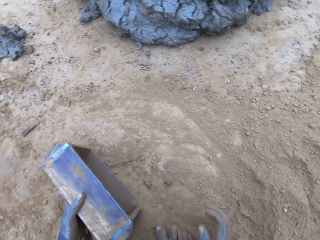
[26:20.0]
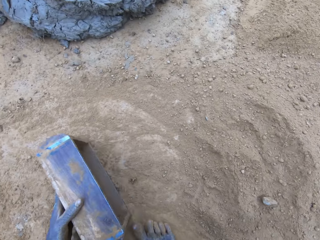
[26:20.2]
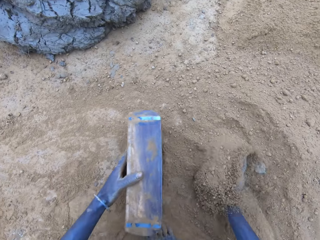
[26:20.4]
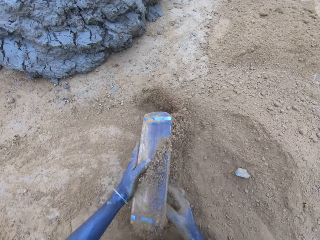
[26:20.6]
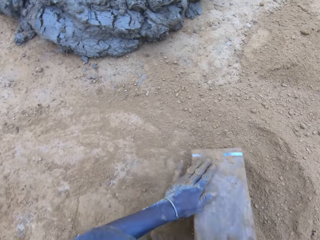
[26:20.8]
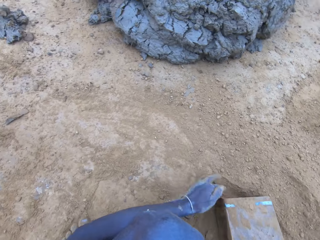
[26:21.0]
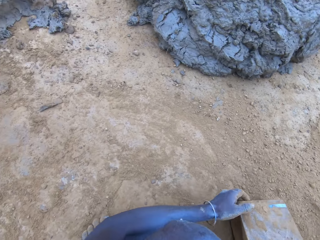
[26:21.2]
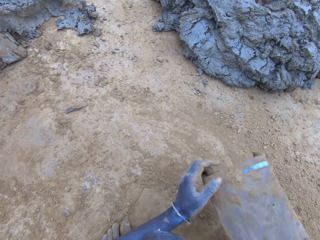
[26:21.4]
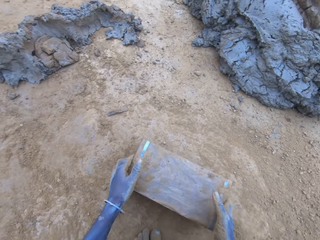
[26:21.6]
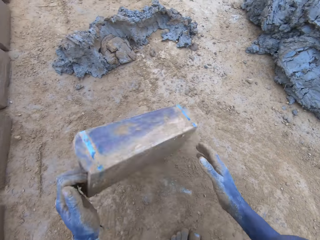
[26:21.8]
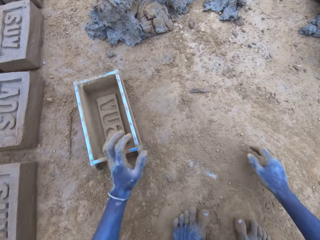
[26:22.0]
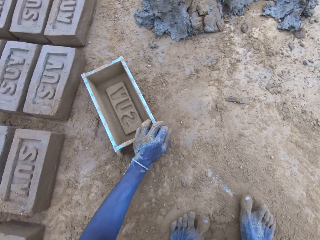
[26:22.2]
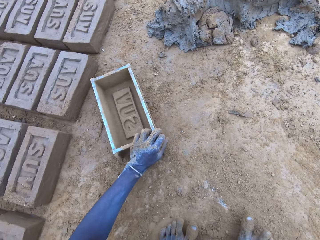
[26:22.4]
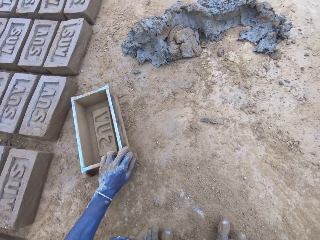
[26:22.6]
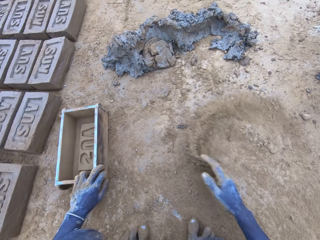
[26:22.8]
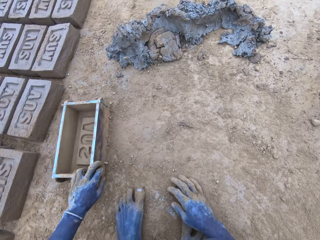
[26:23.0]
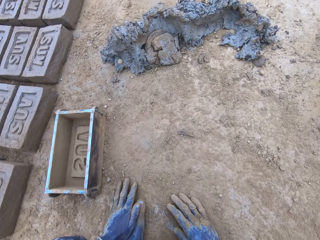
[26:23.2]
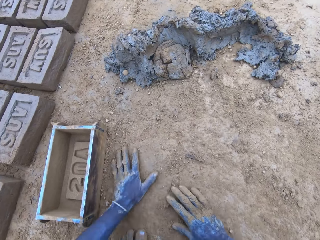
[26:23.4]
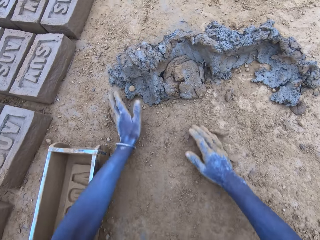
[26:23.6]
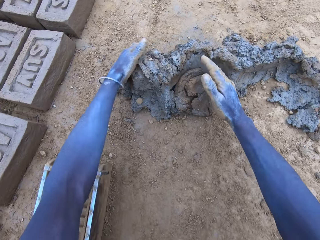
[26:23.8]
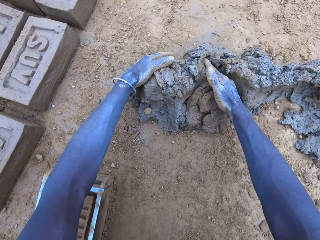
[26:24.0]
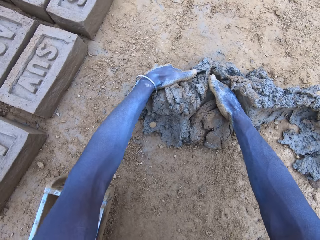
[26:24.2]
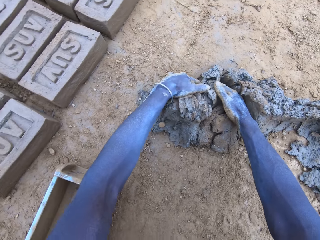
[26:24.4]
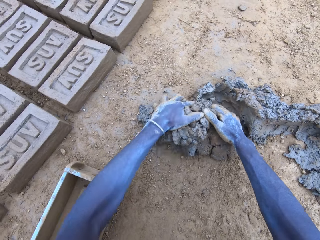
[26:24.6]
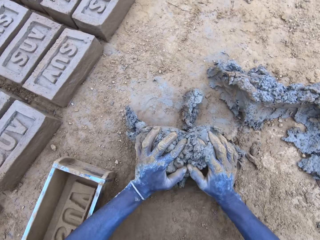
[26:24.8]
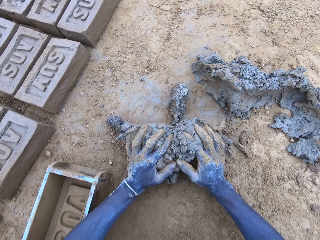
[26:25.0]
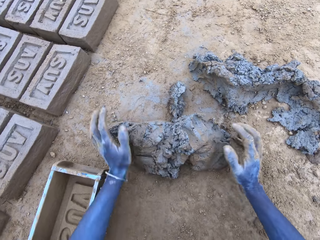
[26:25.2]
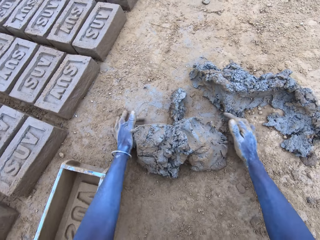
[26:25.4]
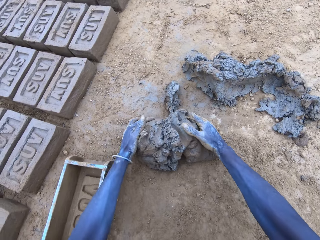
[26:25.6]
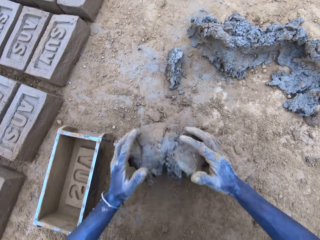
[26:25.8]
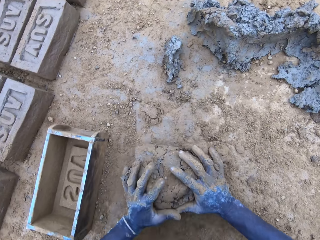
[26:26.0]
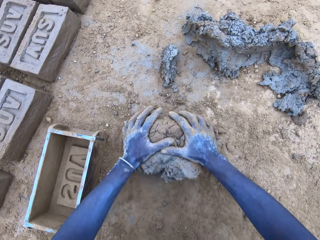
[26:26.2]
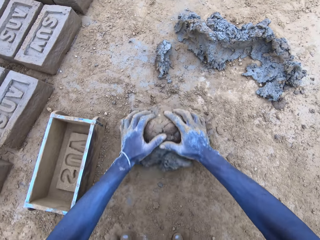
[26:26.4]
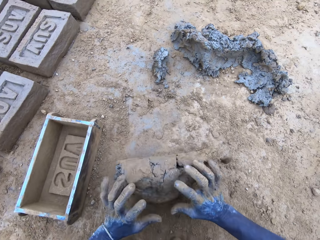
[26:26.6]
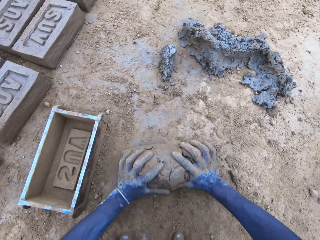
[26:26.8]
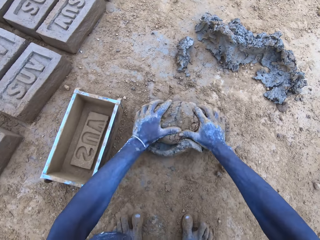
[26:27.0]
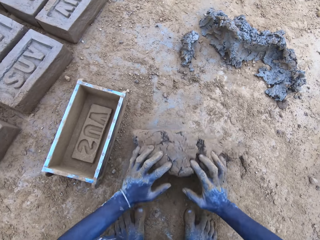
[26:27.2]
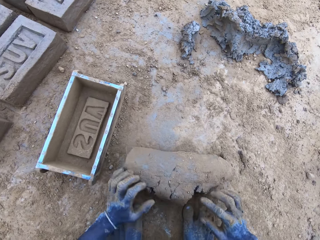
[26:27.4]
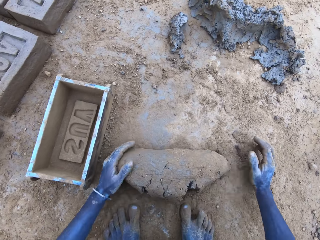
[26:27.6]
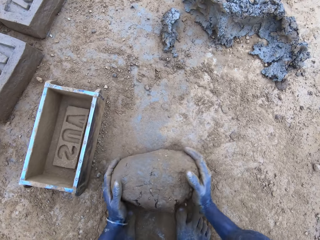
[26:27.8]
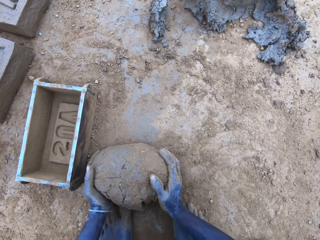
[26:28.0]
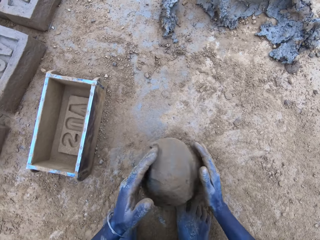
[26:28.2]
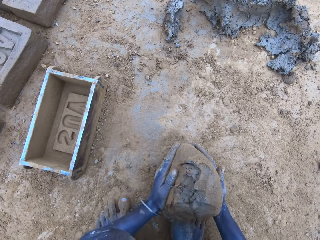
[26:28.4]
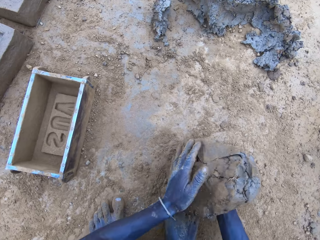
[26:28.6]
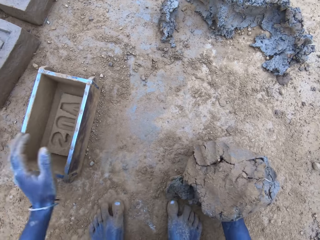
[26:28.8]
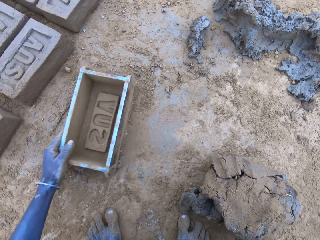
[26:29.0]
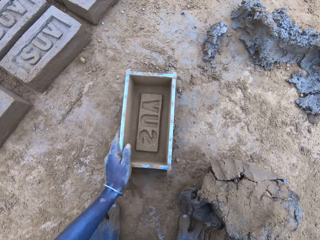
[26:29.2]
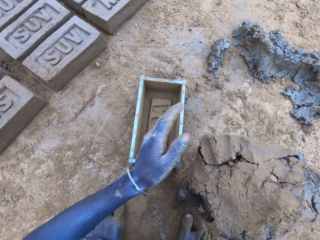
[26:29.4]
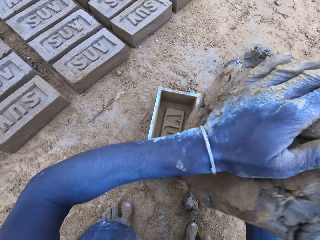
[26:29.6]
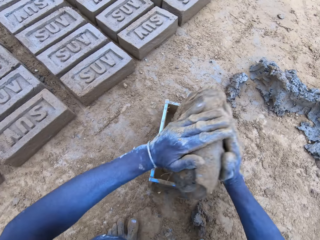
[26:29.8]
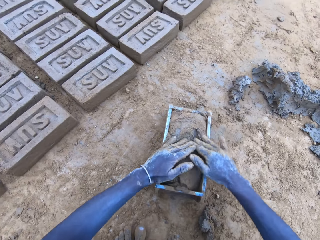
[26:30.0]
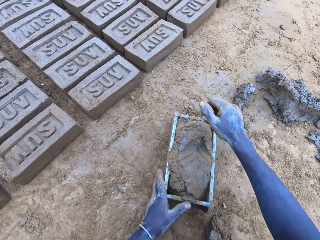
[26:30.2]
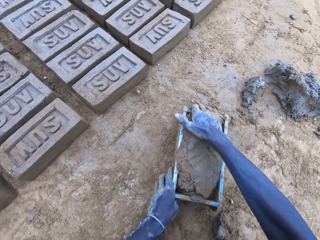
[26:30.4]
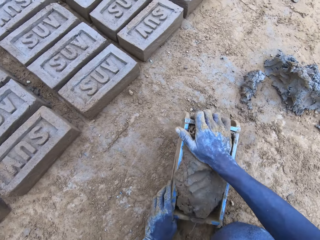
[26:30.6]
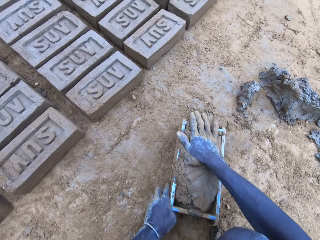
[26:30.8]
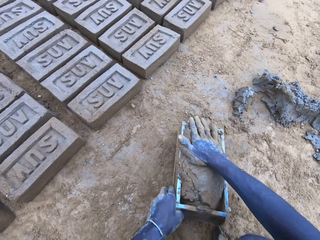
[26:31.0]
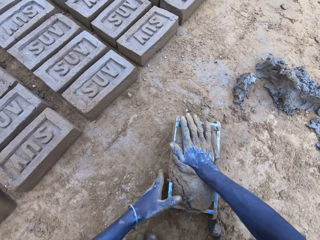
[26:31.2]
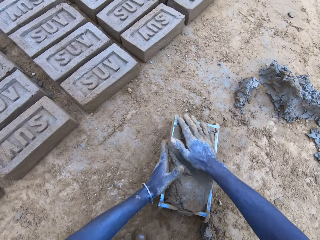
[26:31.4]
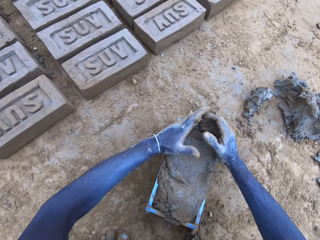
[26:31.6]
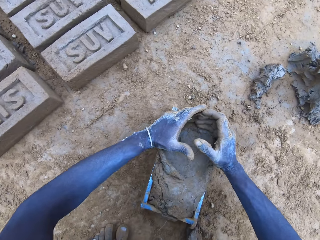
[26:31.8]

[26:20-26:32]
The camera wearer puts soil or sand in the brick mould. They pour the soil from the brick mould on the ground. They push the sand with hands. They scoop clay using hands. They roll the soil on the ground. They put the soil in the brick mould.

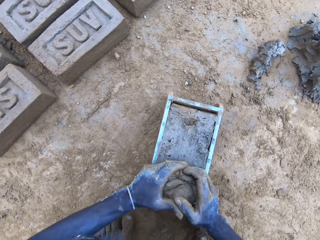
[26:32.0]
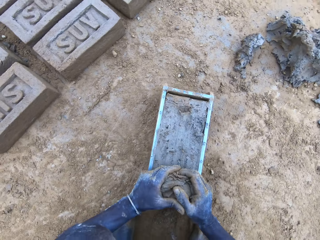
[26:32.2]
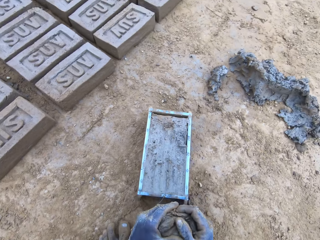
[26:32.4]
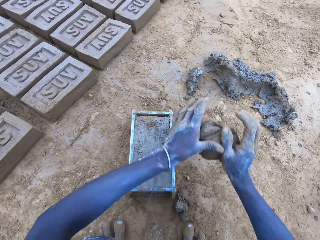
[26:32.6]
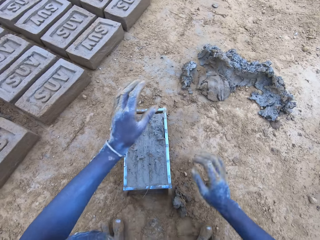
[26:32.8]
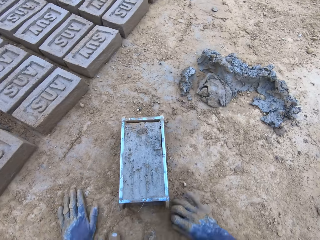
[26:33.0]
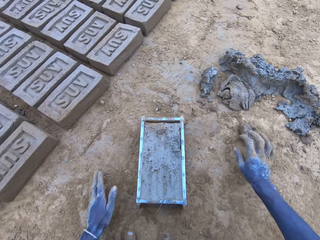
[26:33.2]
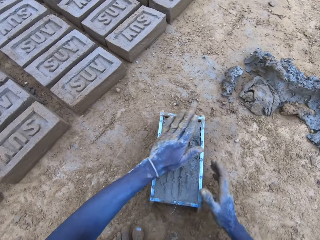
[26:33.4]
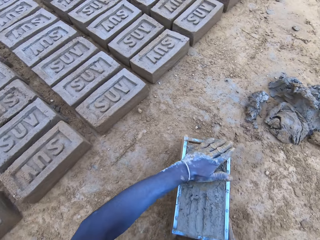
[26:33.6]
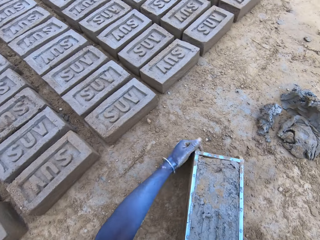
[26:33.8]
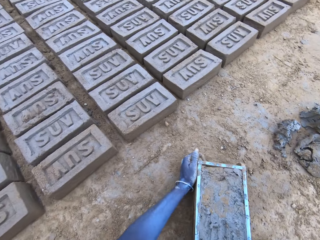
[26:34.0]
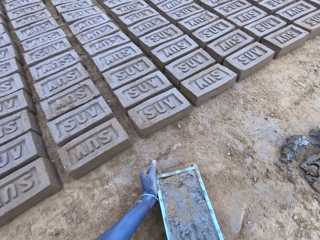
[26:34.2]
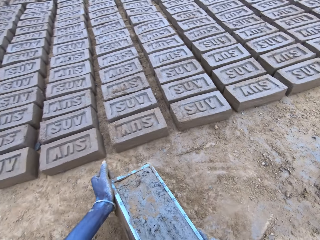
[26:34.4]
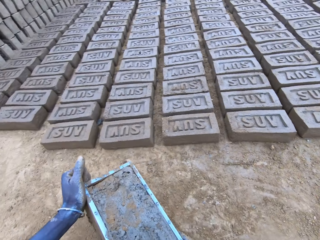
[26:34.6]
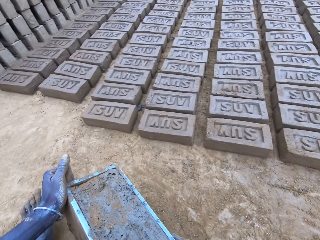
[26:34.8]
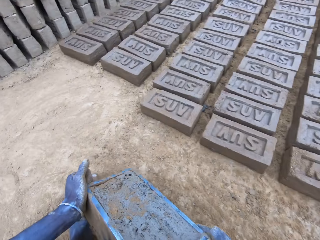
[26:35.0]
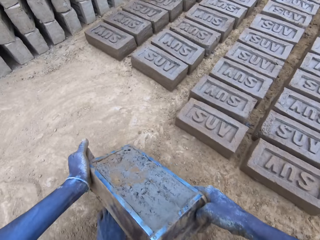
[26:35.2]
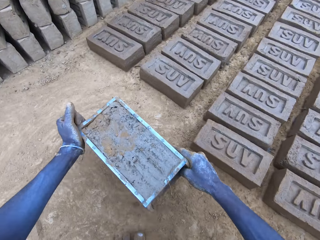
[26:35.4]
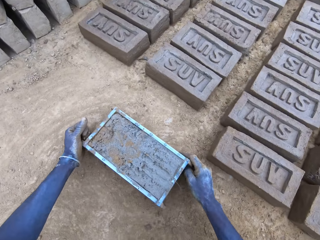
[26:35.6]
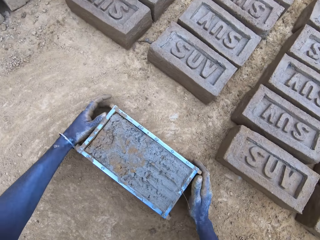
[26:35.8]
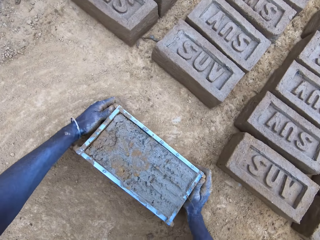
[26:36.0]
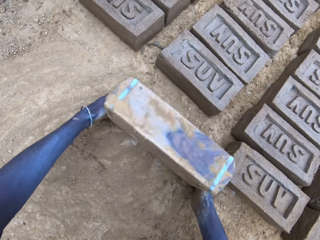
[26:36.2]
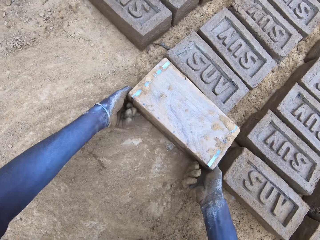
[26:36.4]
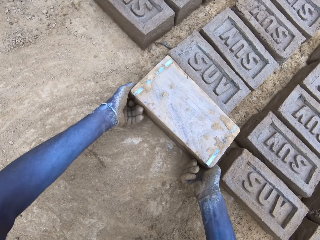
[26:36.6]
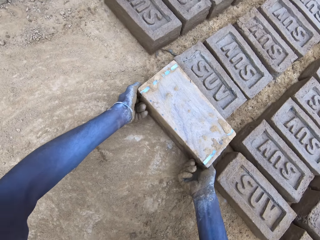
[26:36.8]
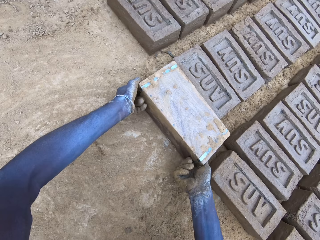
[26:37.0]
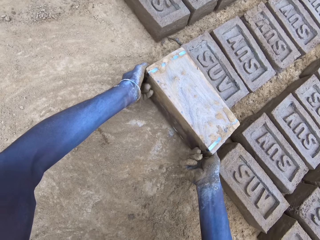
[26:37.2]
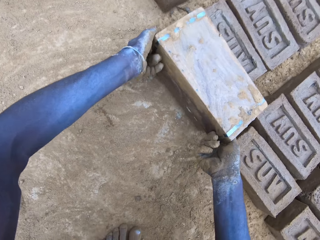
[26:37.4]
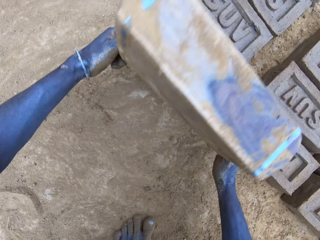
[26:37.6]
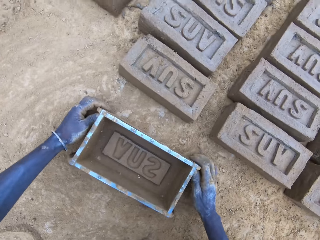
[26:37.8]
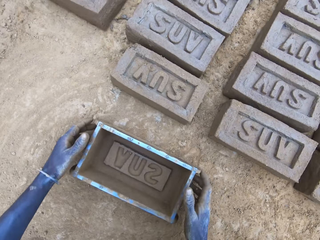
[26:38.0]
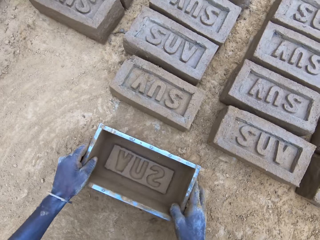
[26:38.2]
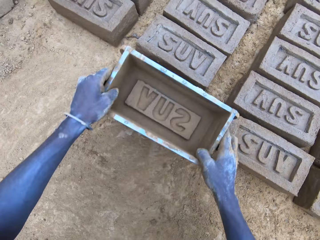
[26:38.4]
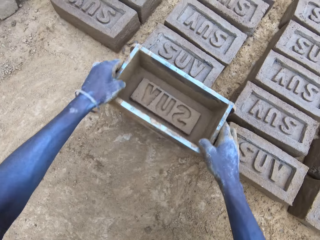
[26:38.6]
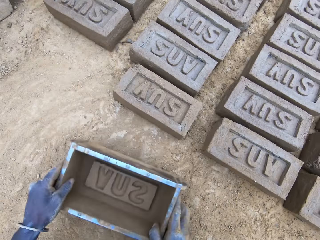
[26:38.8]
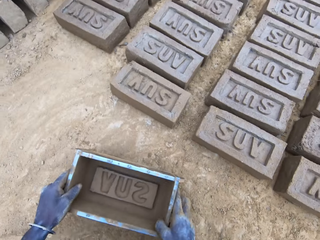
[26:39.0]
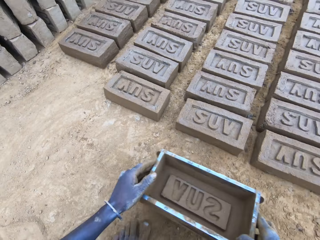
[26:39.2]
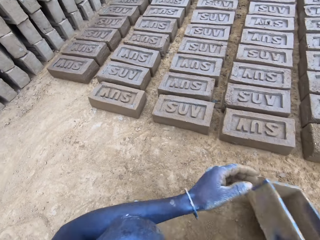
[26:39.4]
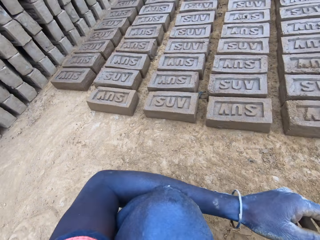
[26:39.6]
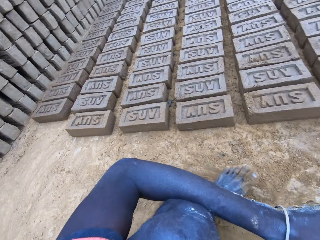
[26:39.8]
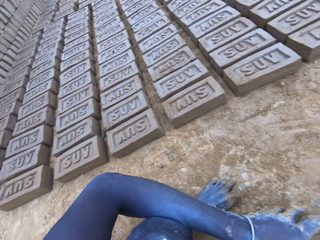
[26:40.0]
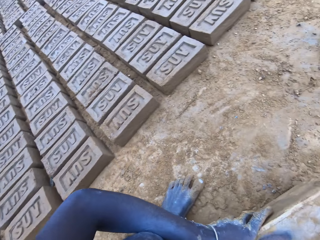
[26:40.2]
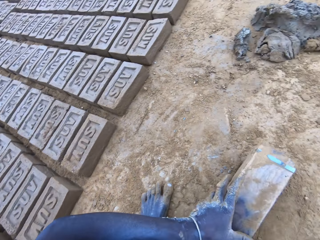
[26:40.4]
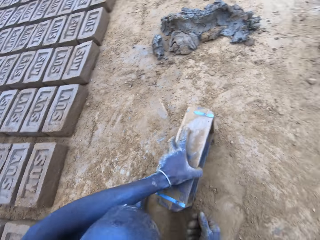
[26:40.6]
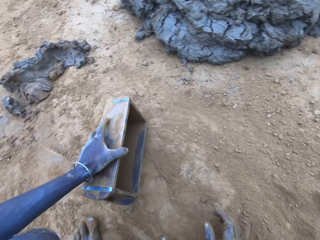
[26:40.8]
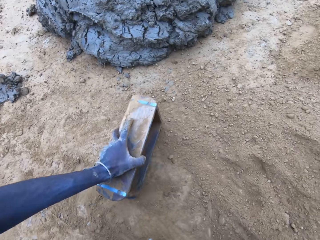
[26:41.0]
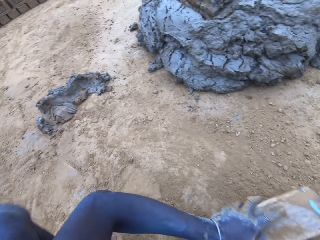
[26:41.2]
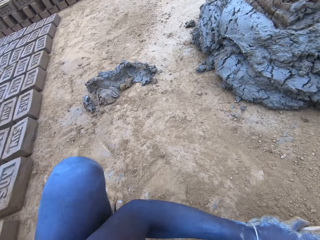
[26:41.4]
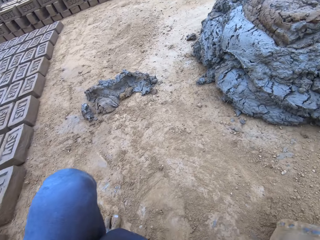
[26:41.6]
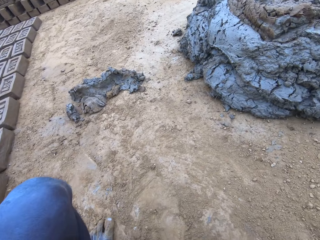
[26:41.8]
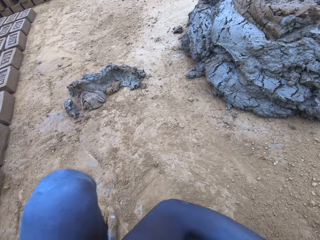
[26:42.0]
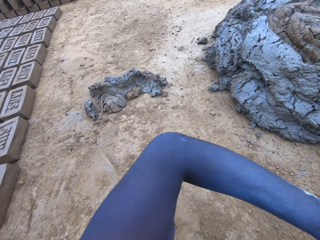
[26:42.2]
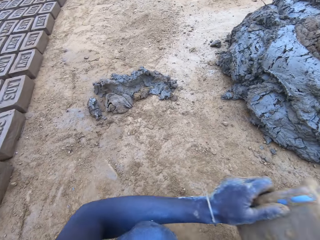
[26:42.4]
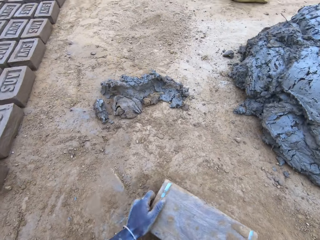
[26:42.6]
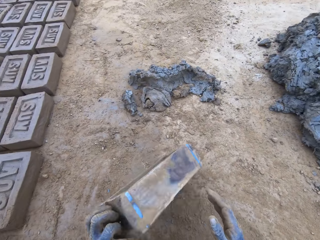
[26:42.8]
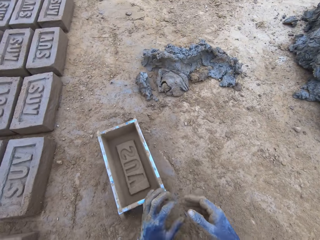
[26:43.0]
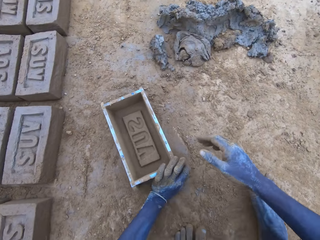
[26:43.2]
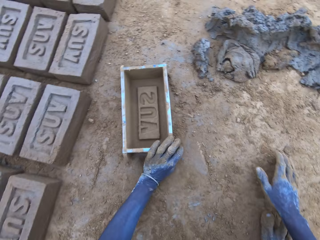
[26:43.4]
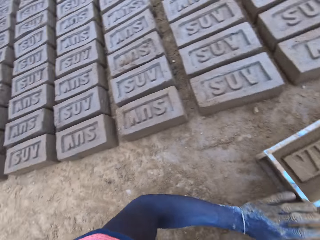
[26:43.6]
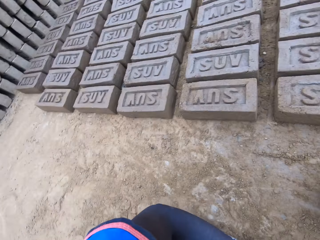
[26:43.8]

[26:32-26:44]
The camera wearer scoops the excess mud on the brick mould. They throw the mud on the pile of mud. They lift the brick mould. They pour the mud in the brick mould on the ground. They lift the brick mould. They put sand in the brick mould.
